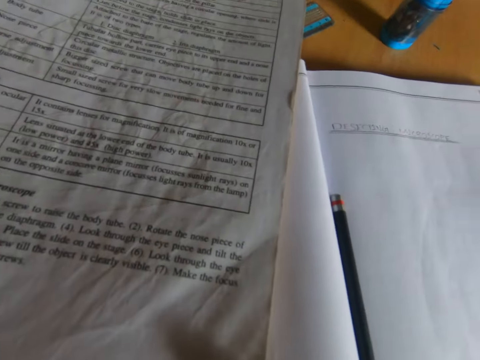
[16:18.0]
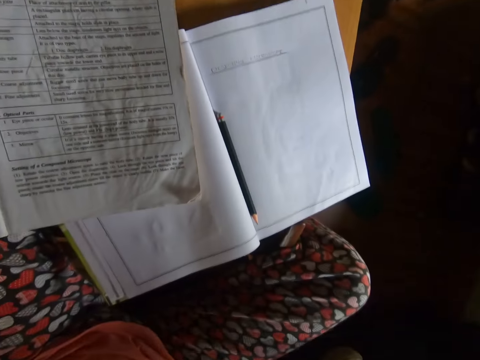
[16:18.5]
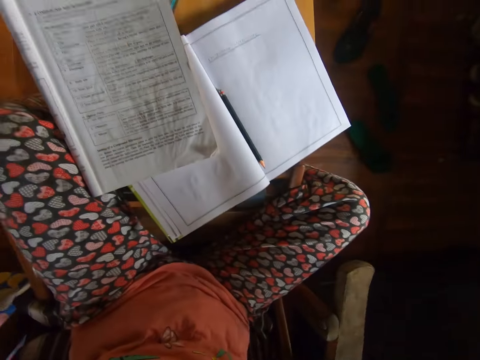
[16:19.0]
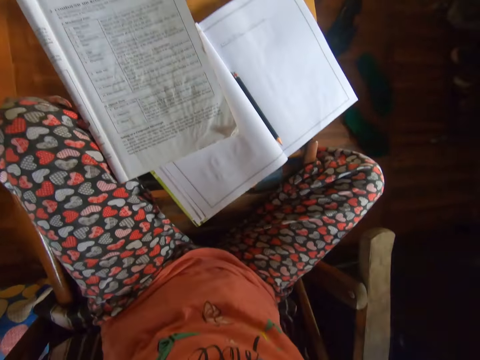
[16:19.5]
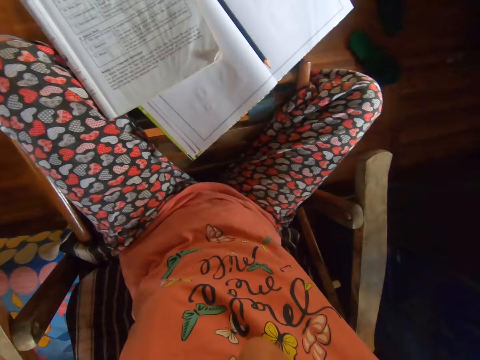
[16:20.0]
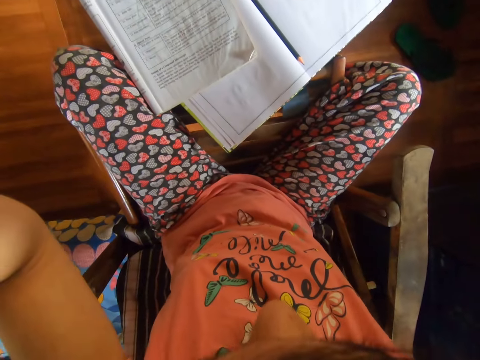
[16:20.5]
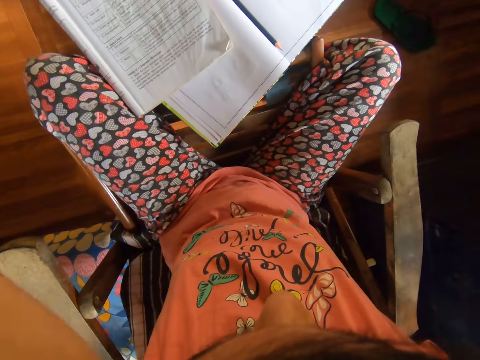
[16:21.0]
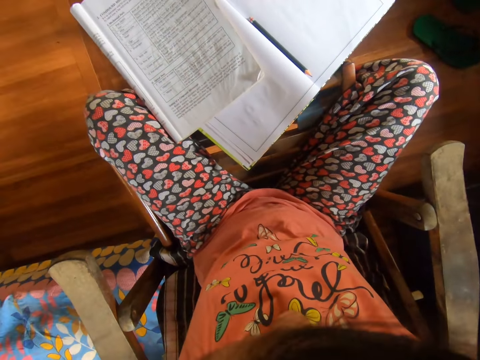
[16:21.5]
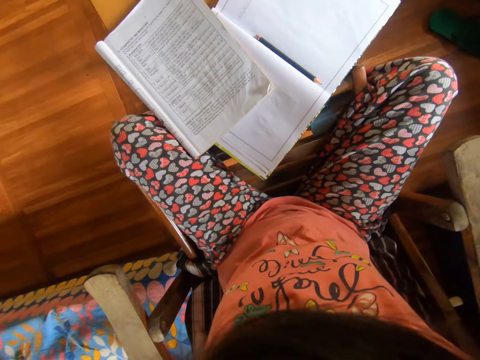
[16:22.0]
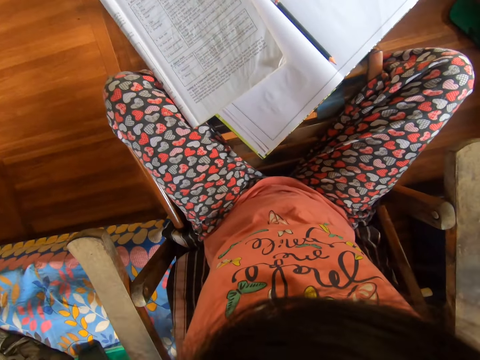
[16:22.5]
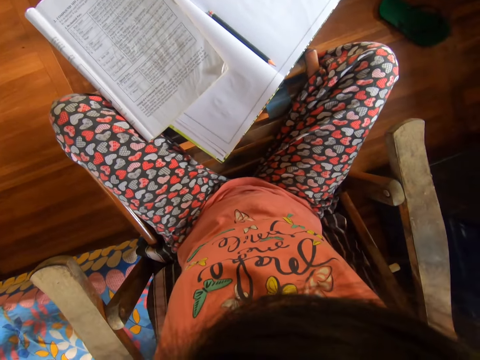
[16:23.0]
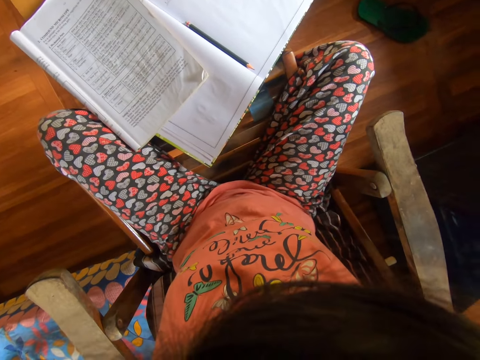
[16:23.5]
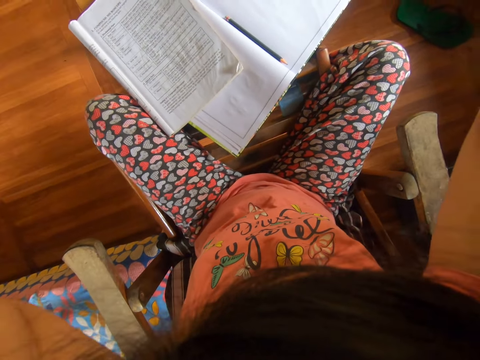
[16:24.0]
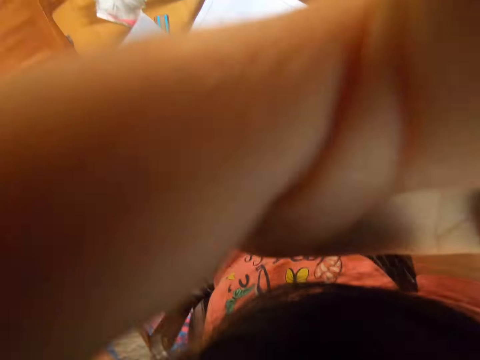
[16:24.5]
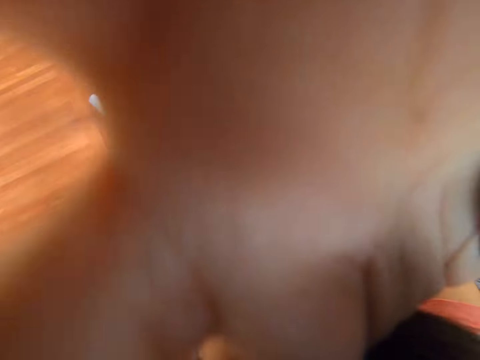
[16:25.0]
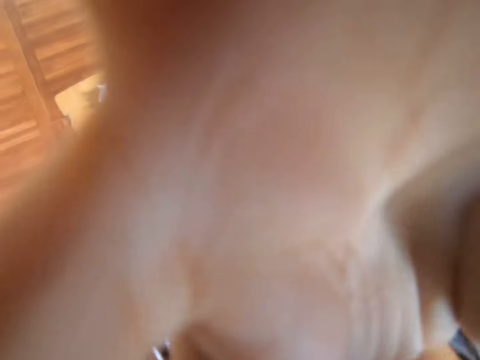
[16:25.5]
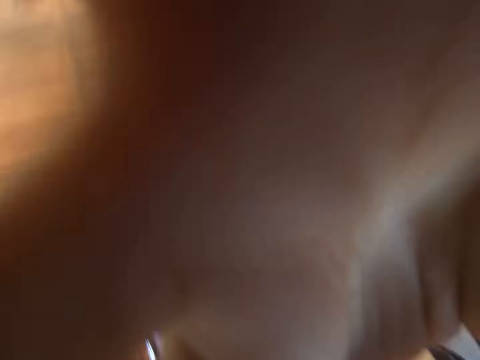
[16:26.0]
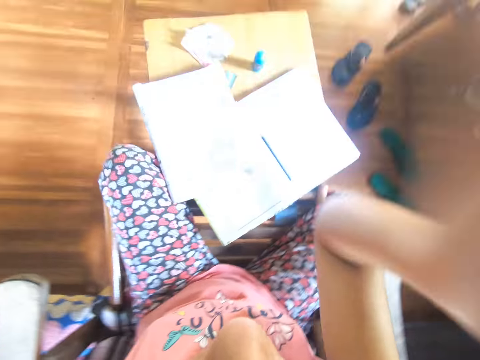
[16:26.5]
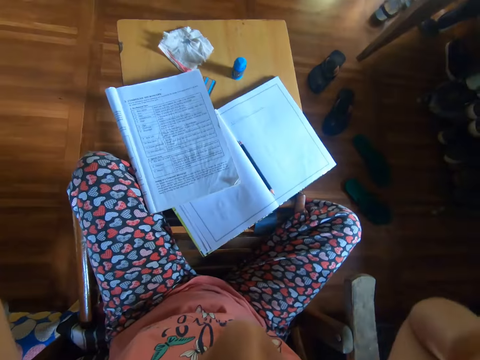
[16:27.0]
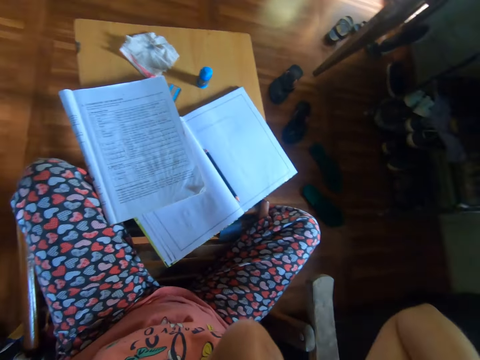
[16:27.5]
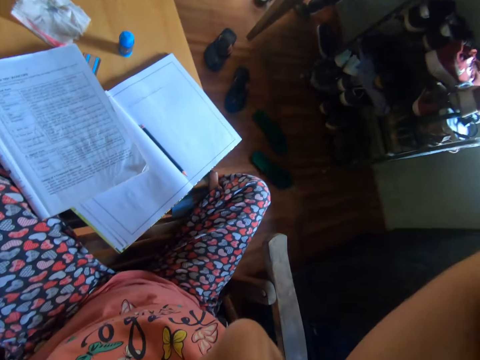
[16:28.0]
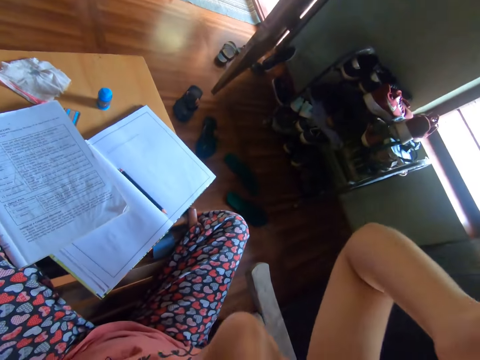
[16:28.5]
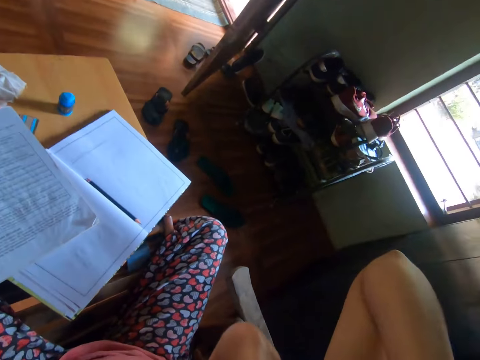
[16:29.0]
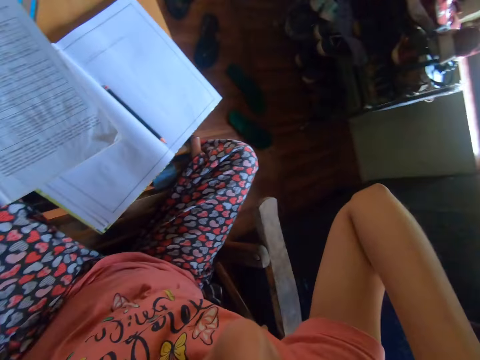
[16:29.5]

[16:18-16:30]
The camera wearer raises his left hand. He raises his right hand. He looks at the book.

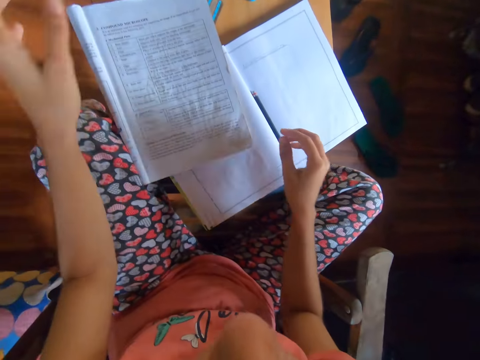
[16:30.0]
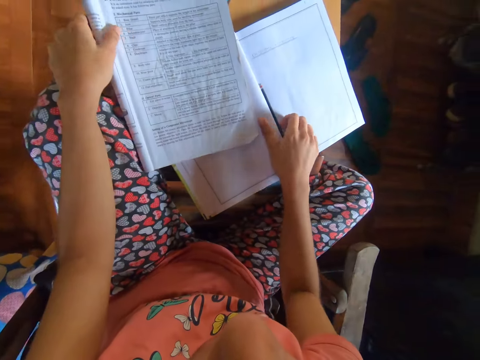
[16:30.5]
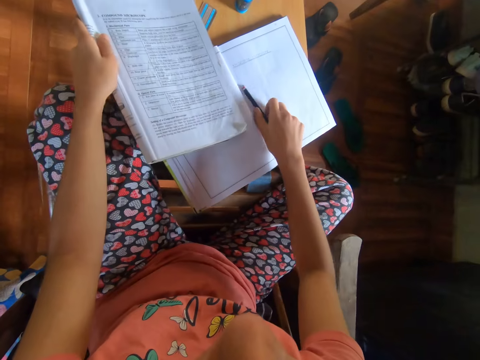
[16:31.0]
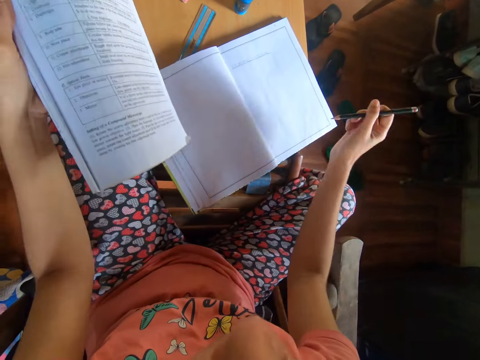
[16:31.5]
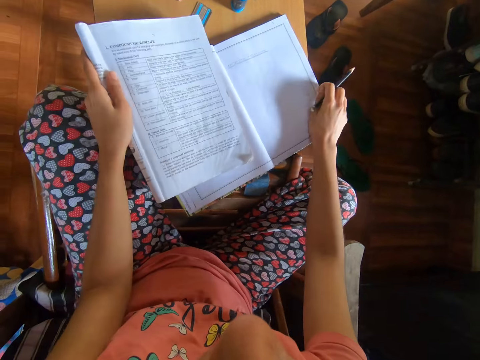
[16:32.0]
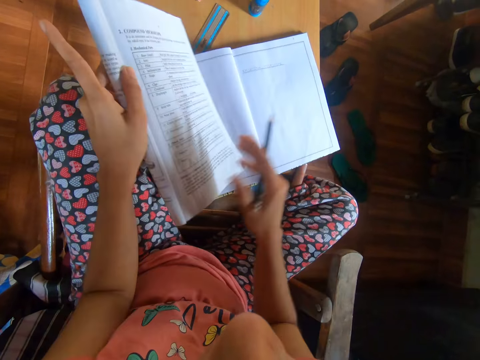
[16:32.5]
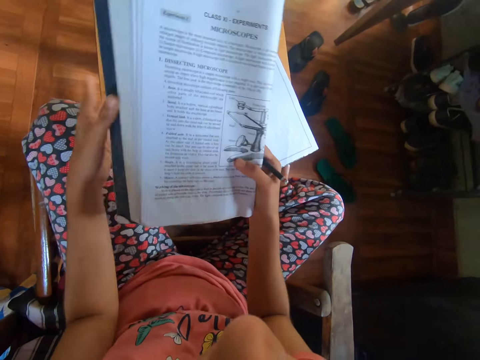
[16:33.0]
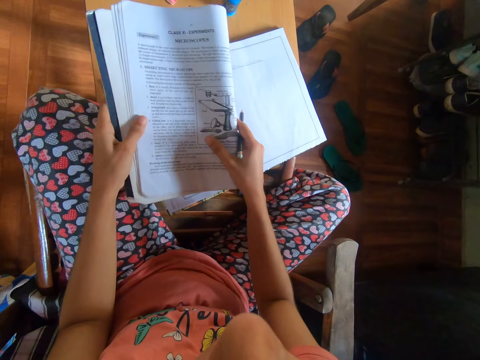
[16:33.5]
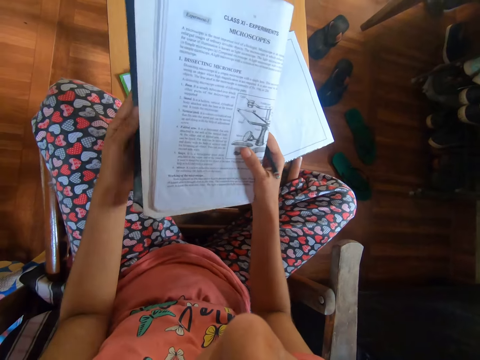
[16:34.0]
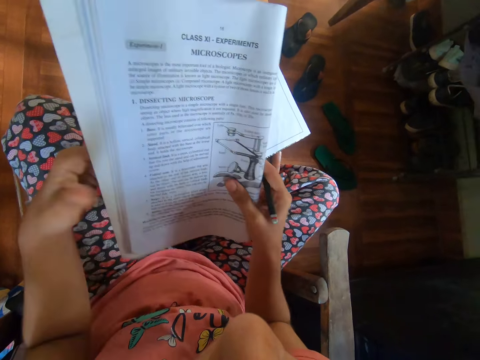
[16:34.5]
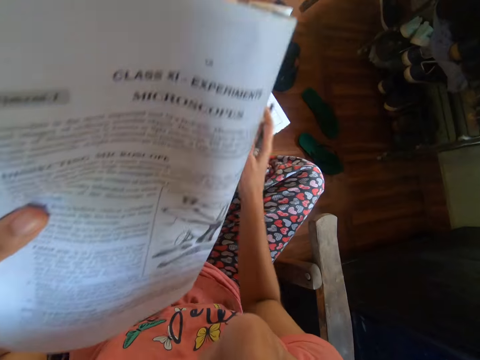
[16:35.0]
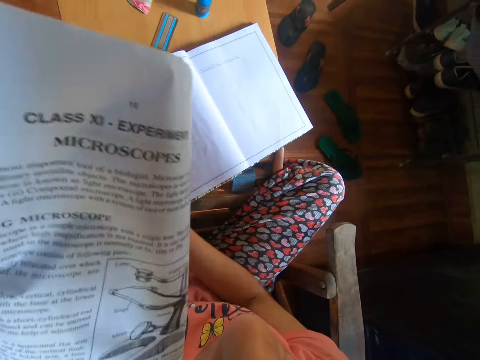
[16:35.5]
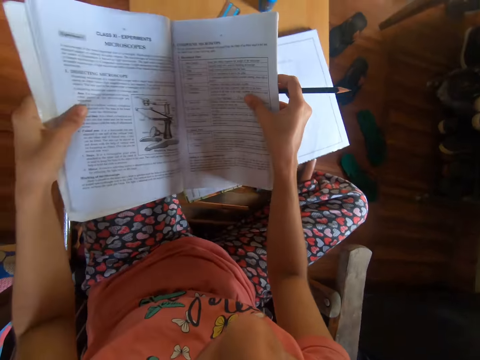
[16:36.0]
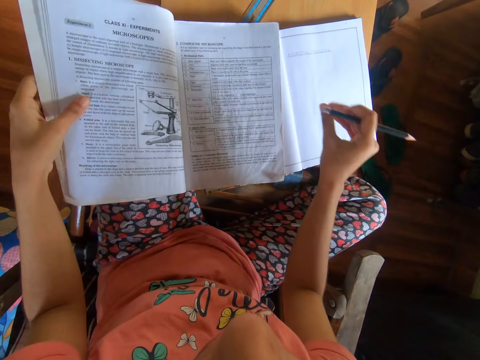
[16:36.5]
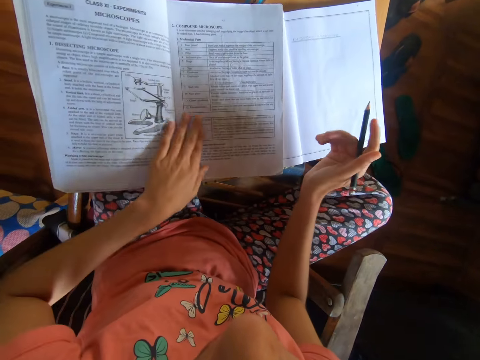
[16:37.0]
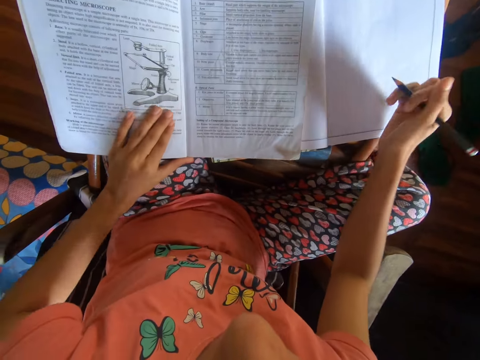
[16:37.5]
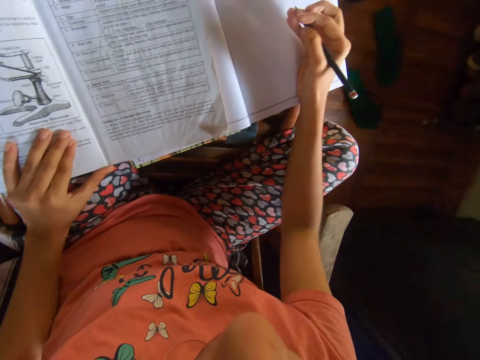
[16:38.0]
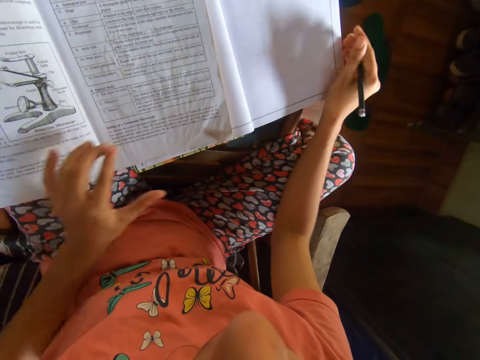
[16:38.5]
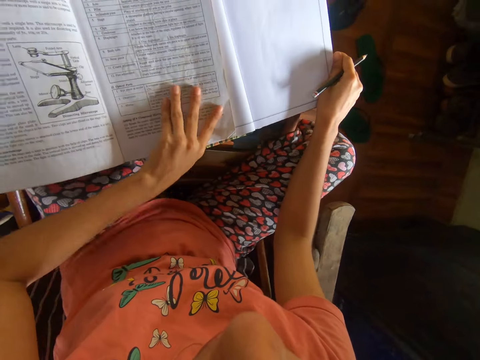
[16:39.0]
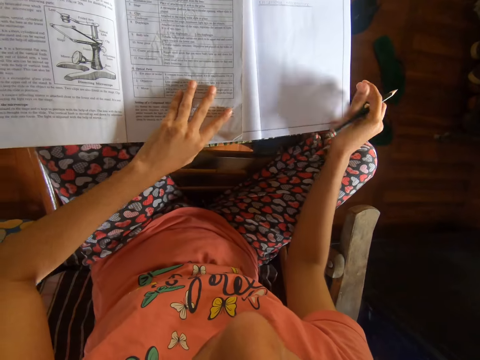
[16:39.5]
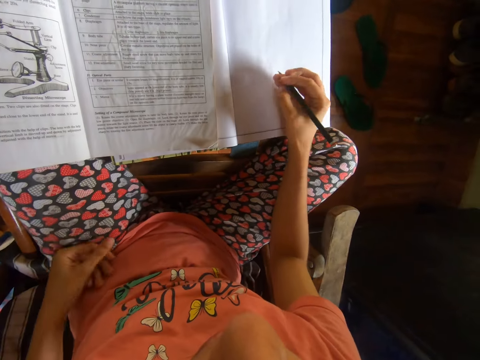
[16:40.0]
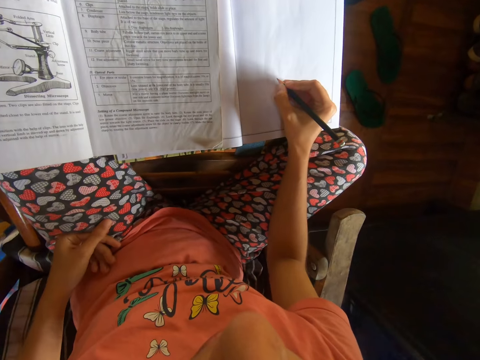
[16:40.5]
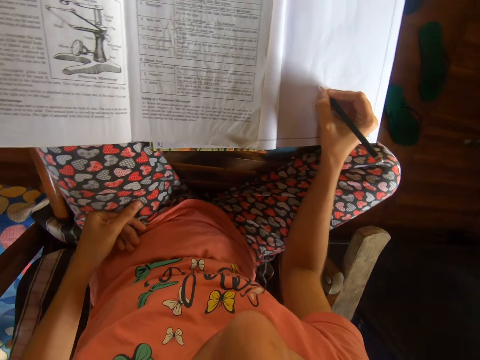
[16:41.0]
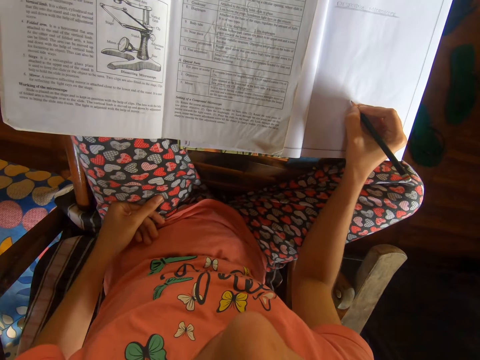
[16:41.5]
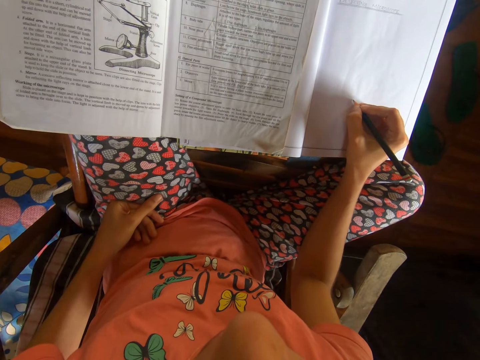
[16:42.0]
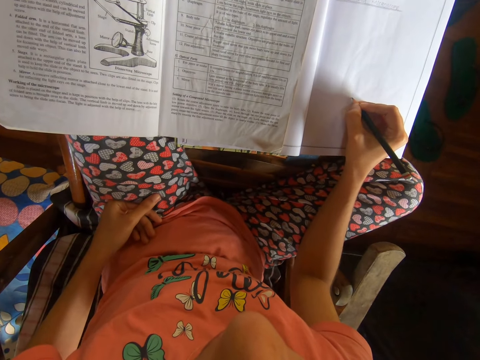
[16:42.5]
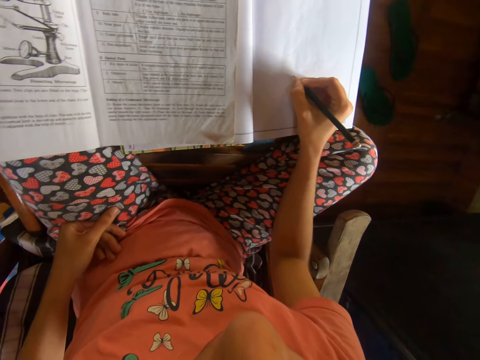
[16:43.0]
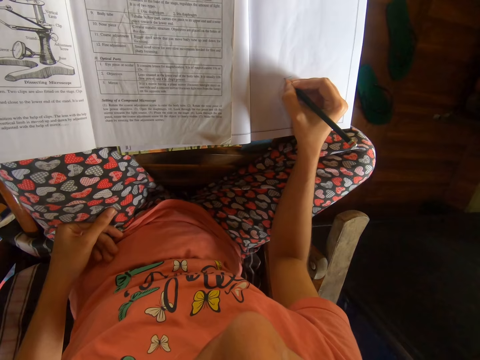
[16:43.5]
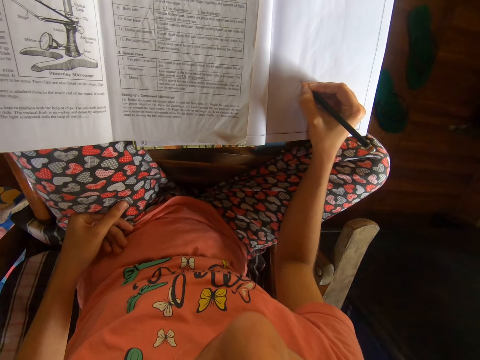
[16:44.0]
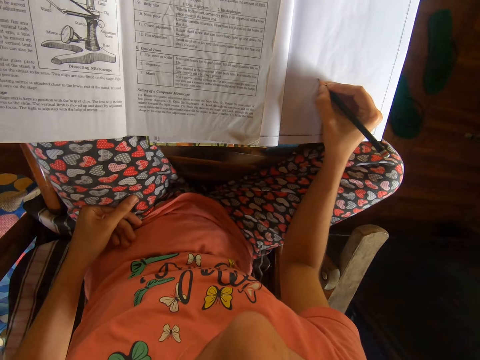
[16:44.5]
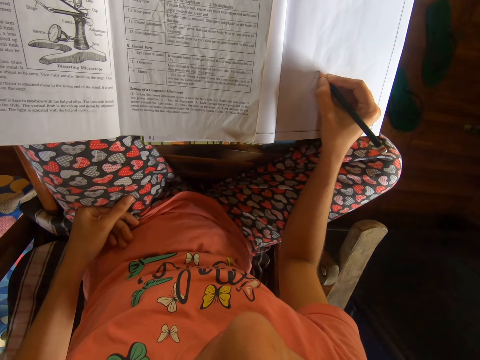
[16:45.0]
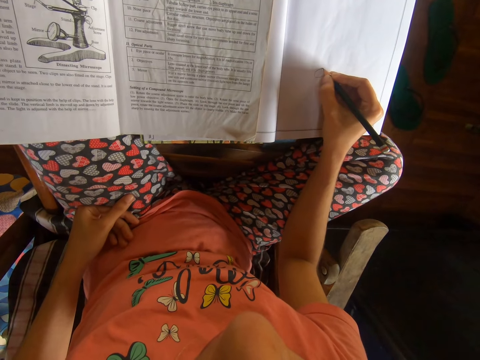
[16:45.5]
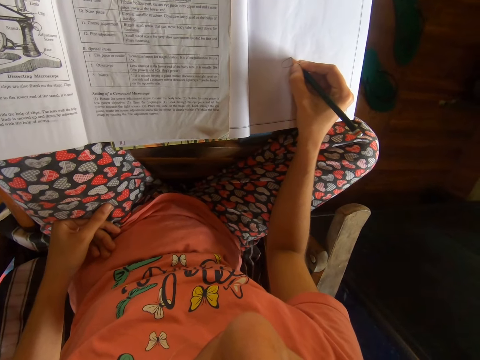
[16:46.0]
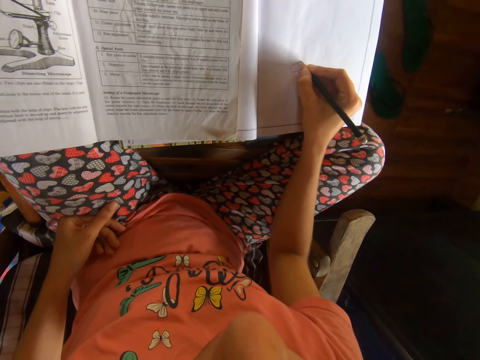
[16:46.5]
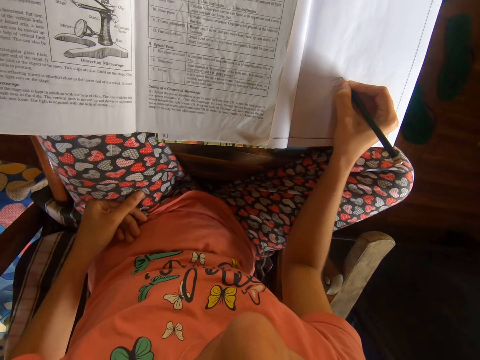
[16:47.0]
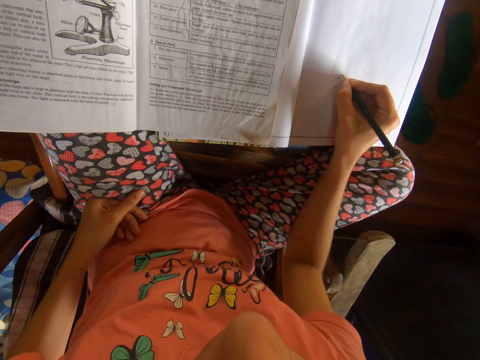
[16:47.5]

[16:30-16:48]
The camera wearer raises a textbook on the table with his left hand. He puts the hand down. He picks up a pencil on the drawing book with his right hand. He places the textbook on the table with his left hand. He moves the drawing book on the table with his right hand. He raises the textbook on the table with his left hand. He turns the textbook with both hands. He opens the textbook with both hands. He drops the textbook on the table with both hands. He places his left hand on the textbook on the table. He moves the textbook and the drawing book on the table with both hands. He places his left hand on his left lap. He draws in the drawing book with the pencil in his right hand.
